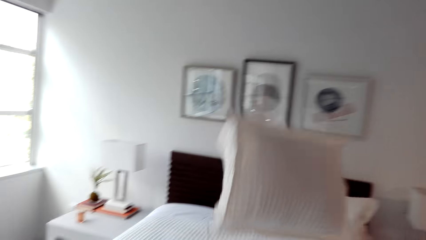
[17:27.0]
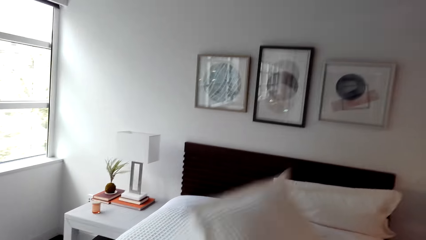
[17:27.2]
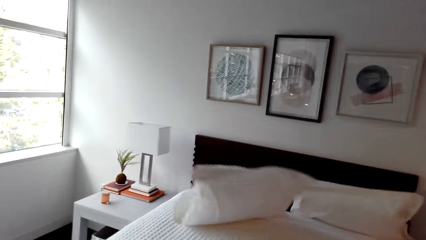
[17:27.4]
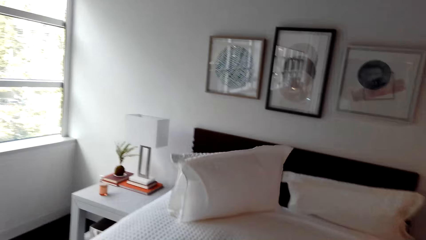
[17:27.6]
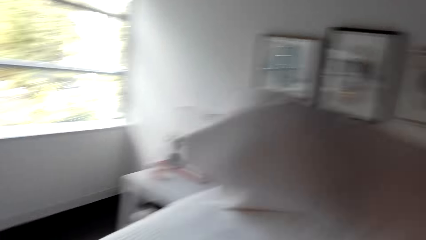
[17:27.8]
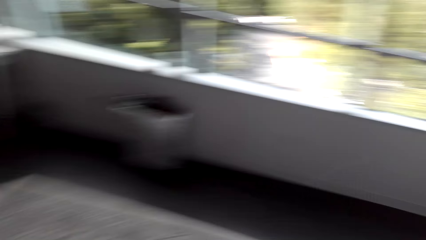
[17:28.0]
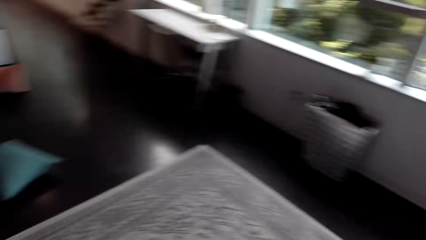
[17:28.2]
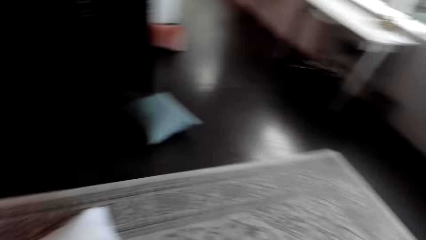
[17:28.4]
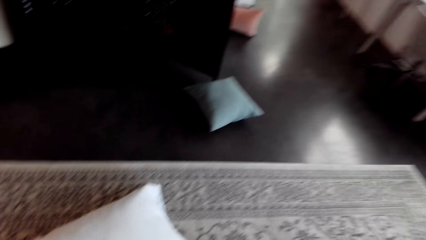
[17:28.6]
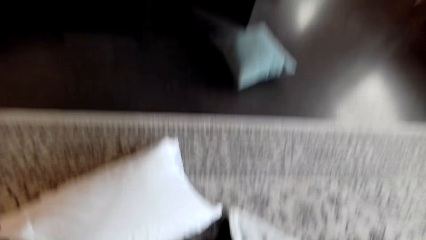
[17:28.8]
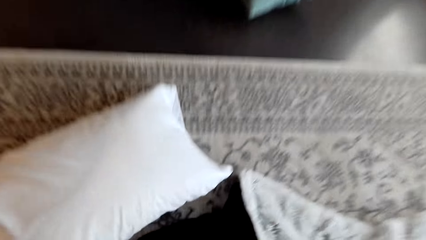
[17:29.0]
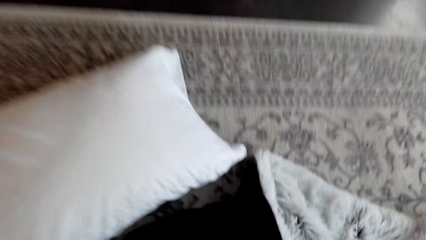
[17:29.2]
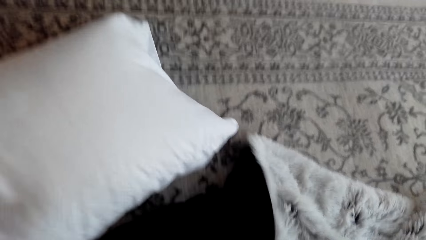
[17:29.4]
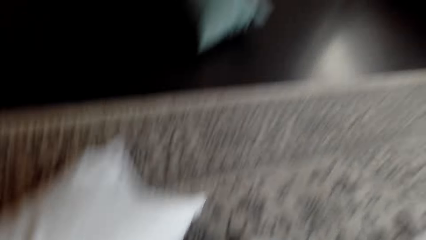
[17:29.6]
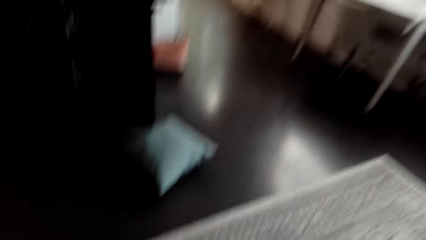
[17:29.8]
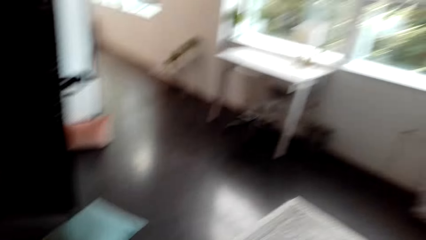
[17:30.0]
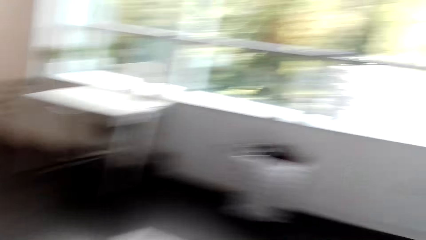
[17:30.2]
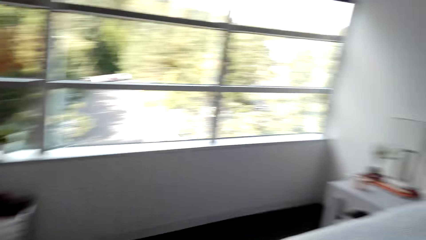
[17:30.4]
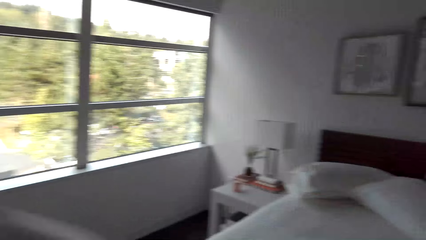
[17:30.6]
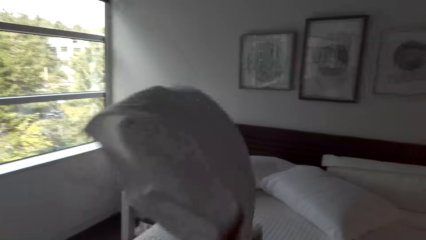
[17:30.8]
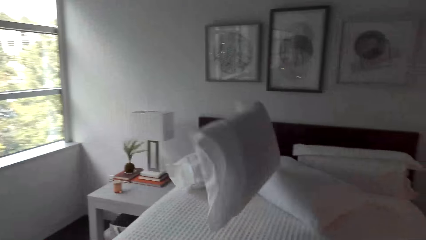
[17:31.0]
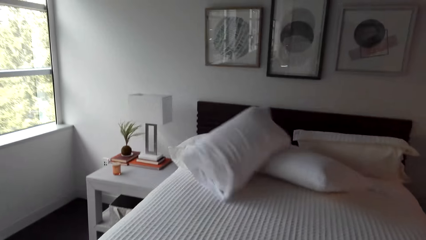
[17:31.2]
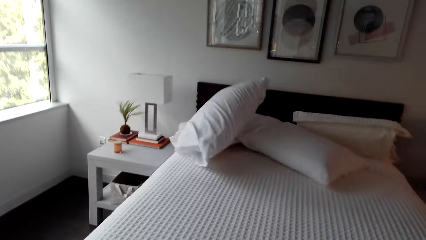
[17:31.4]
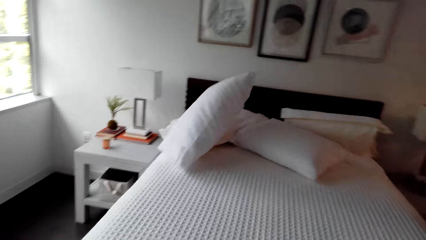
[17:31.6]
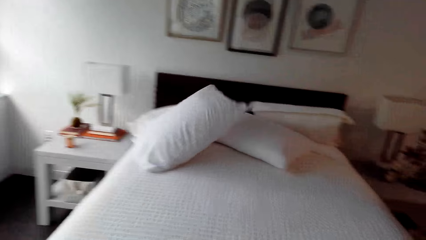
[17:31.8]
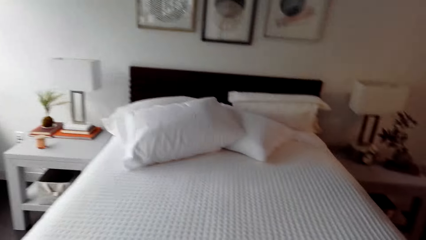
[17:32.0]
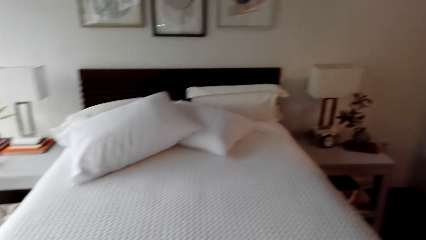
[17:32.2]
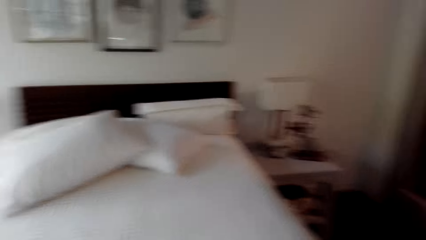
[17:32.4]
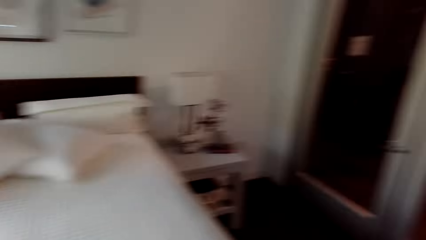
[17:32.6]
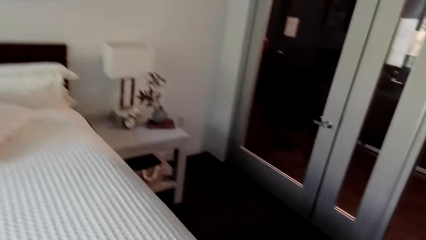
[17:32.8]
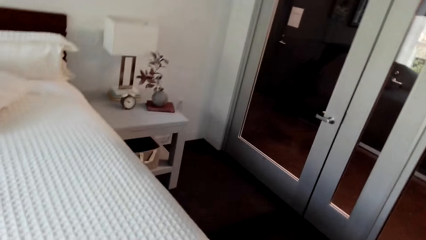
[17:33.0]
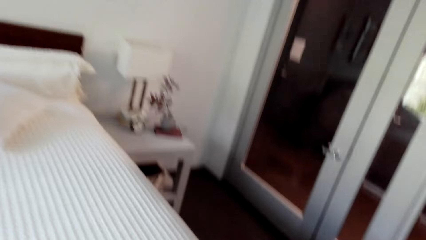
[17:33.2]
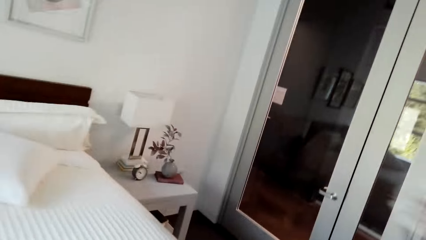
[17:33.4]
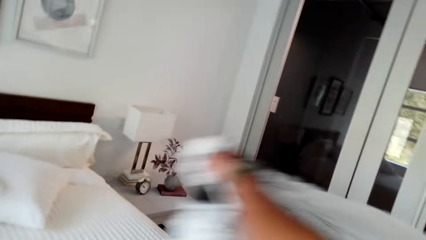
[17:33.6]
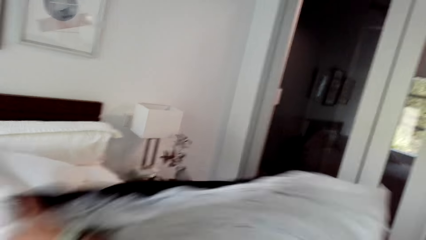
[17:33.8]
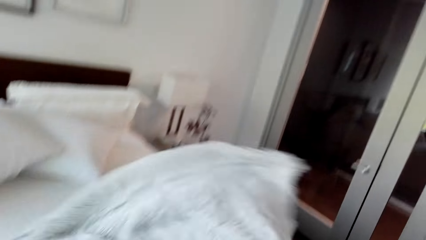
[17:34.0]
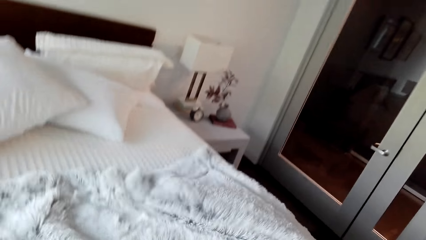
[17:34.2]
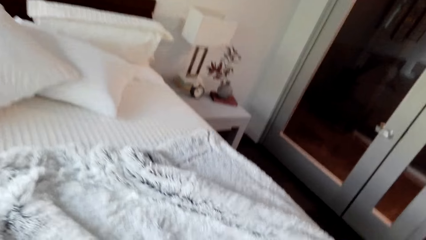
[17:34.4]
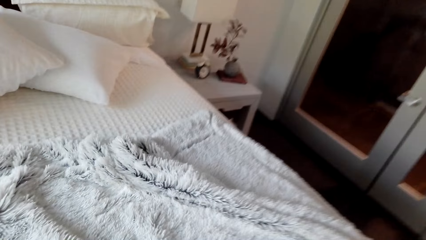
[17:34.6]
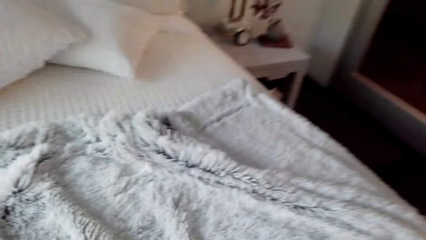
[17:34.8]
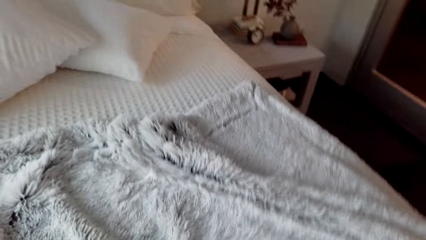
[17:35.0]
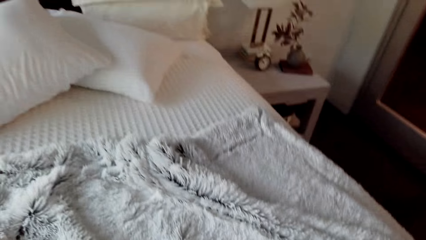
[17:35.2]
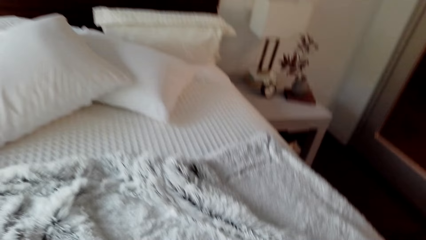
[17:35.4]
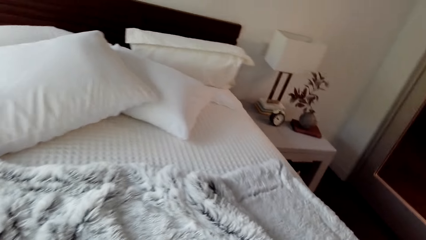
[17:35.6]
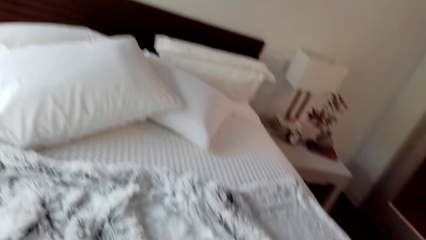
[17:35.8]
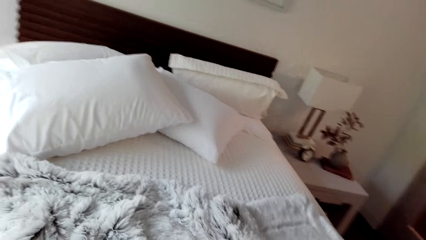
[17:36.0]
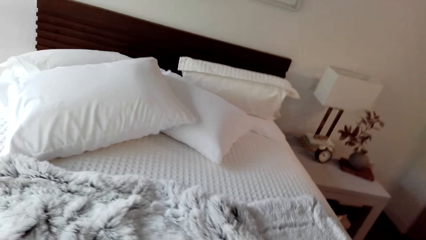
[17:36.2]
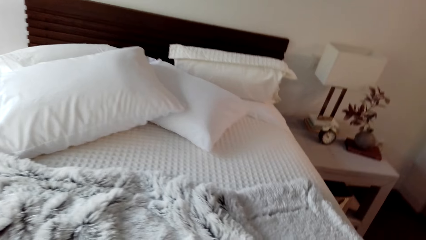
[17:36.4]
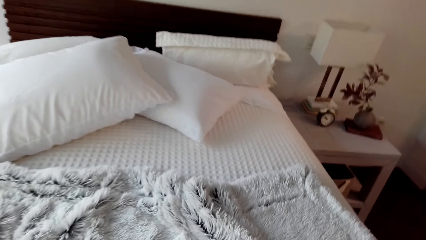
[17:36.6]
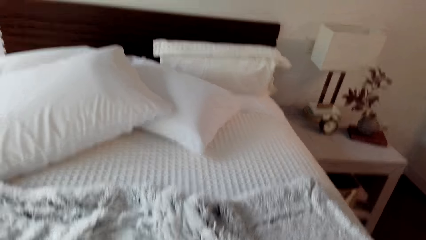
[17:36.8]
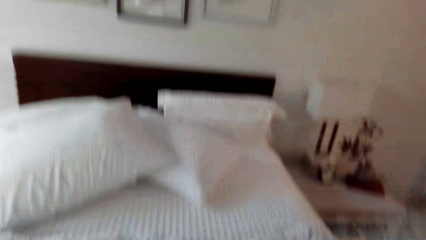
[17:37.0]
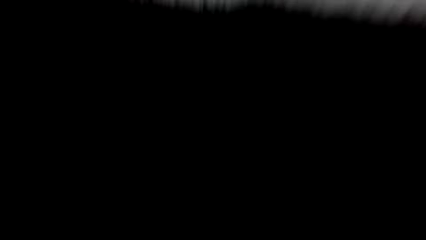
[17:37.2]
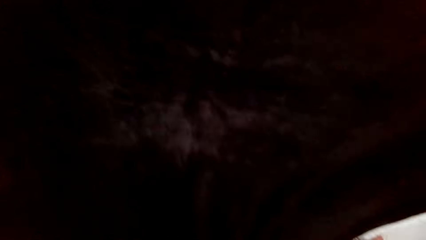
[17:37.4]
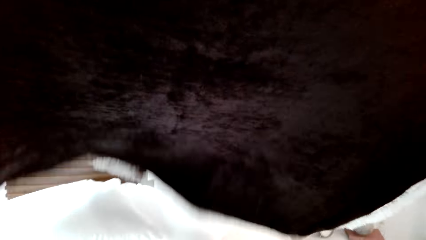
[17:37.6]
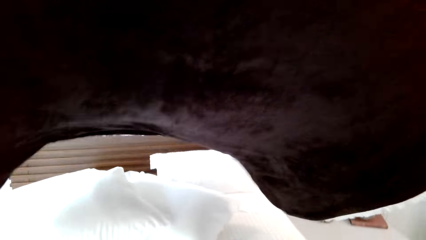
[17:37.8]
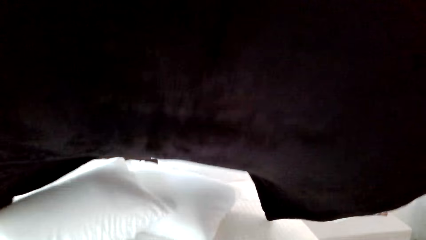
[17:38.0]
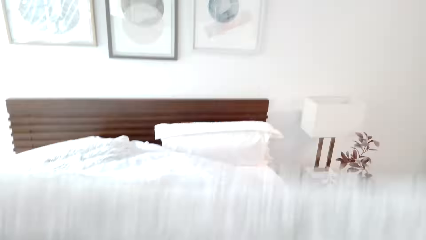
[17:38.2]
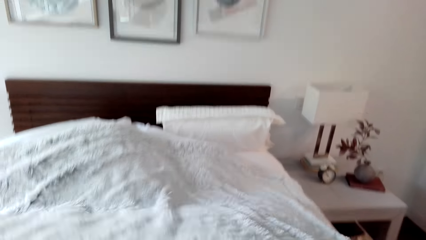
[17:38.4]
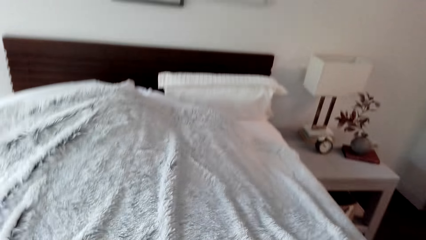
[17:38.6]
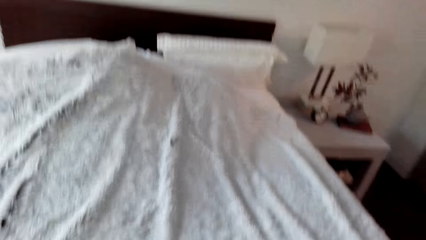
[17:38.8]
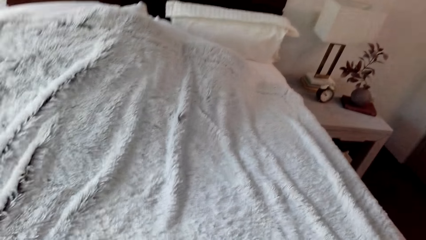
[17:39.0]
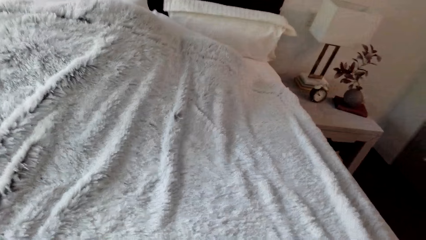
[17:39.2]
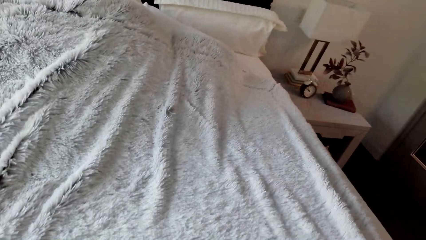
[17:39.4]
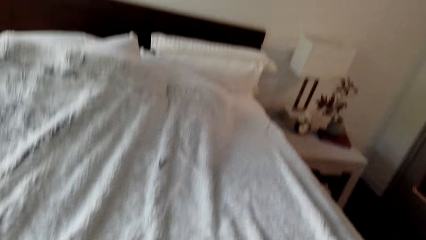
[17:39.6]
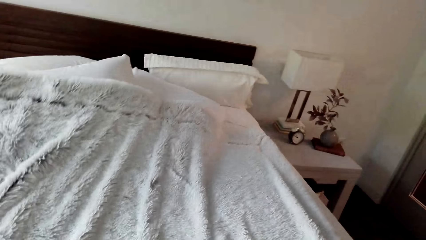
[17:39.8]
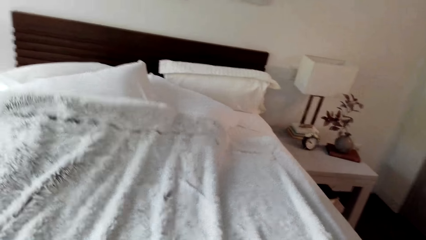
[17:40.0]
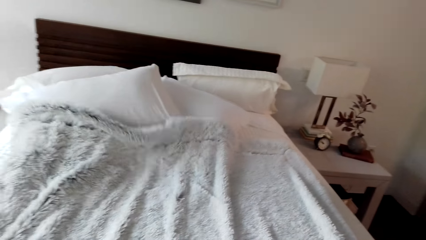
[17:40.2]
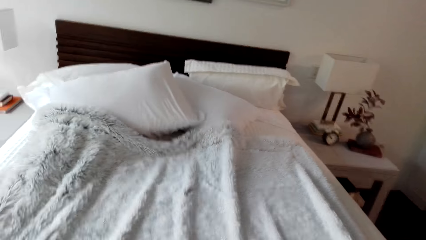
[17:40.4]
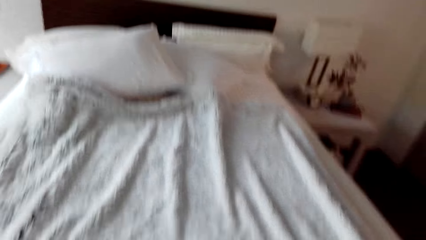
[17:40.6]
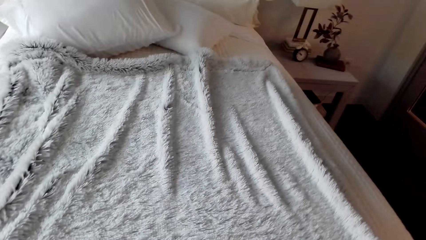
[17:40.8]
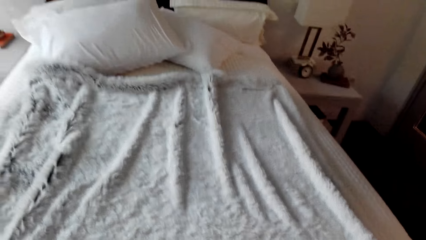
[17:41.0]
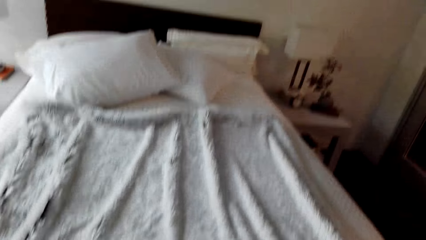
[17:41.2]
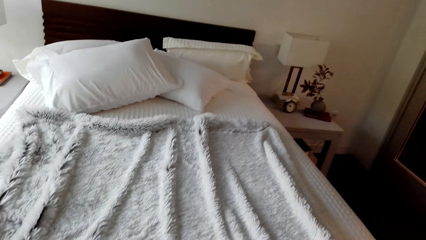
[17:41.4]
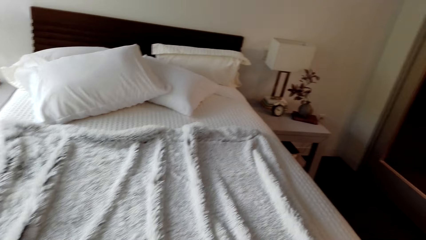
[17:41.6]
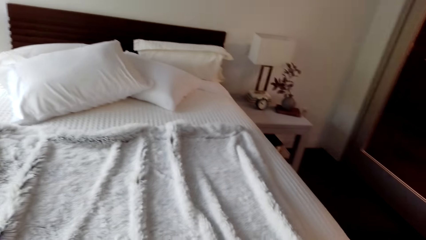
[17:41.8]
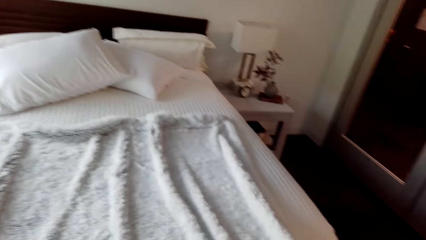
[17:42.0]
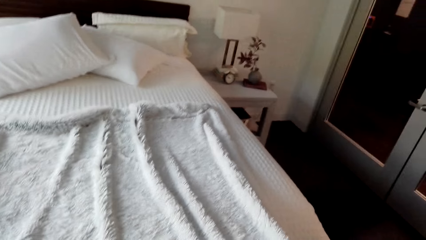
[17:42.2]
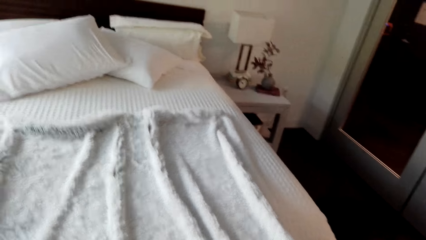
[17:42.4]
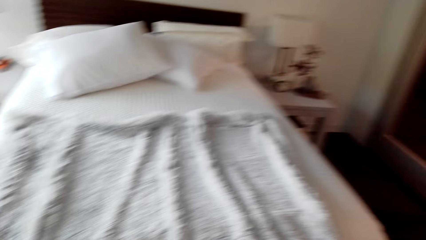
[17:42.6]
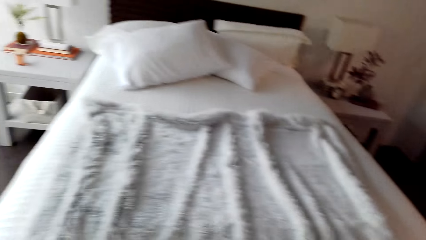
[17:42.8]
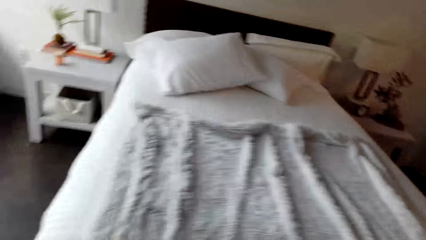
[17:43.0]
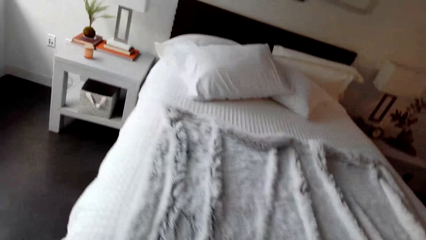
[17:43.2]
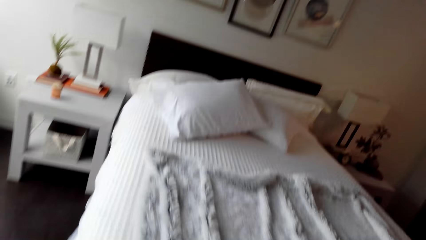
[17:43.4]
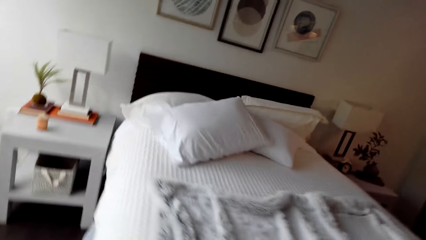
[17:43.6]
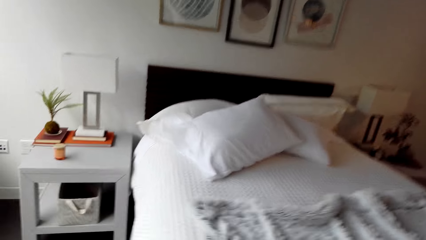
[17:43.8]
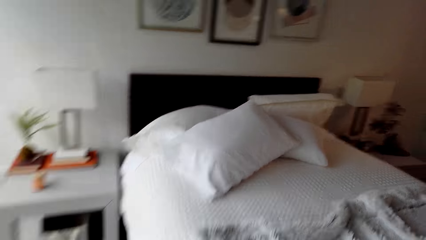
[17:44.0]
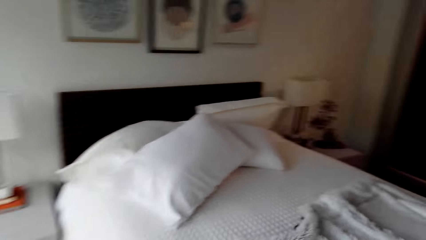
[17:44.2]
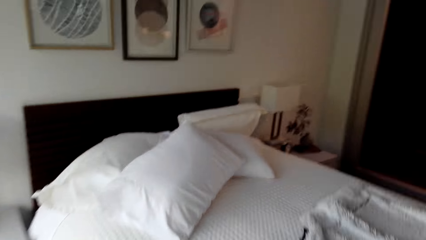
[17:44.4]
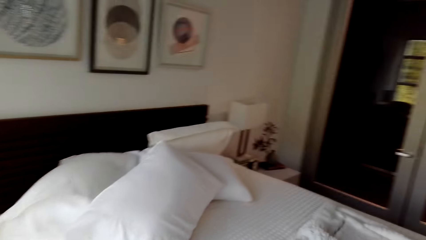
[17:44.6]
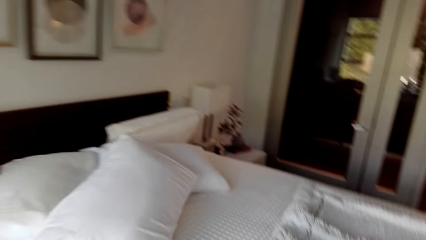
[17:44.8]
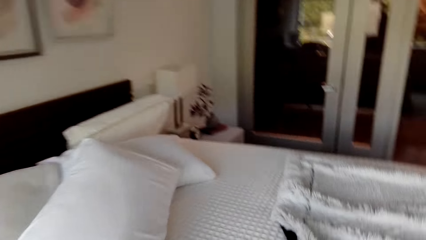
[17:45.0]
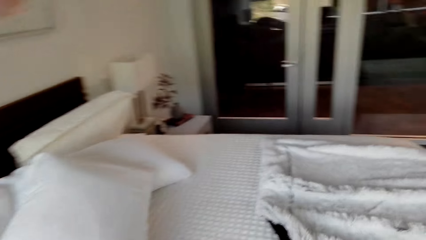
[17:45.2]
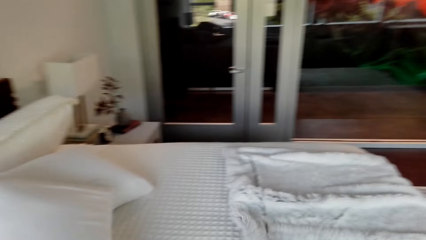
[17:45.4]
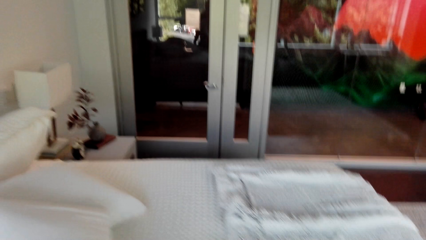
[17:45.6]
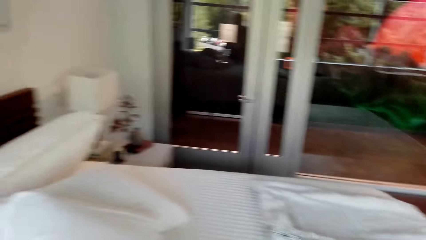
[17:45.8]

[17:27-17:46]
The camera wearer throws the pillows on the bed. They pick the pillow from the floor. They throw the pillows on the bed. They put the blanket on the bed. They look under the sheet. They look at the bed. They pull the blanket on the bed. They walk around.
